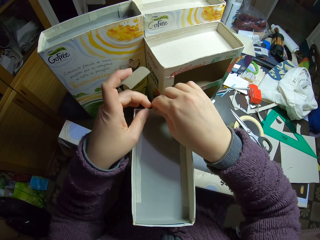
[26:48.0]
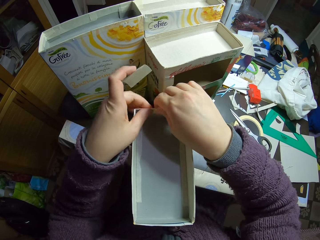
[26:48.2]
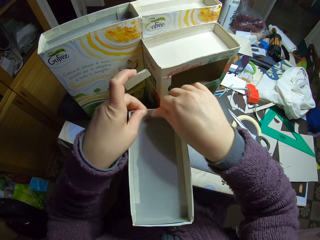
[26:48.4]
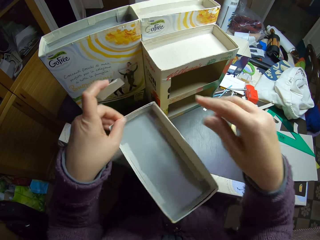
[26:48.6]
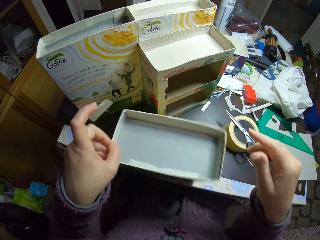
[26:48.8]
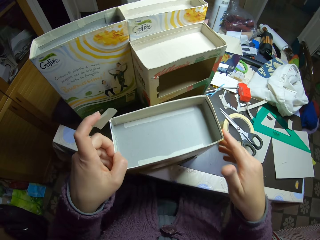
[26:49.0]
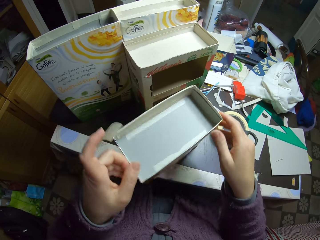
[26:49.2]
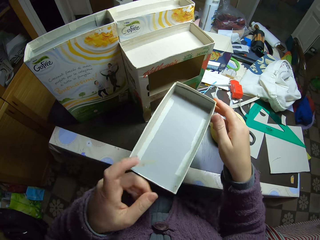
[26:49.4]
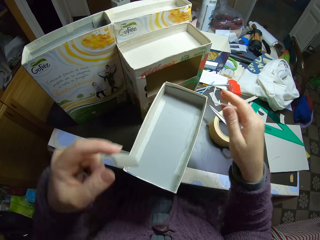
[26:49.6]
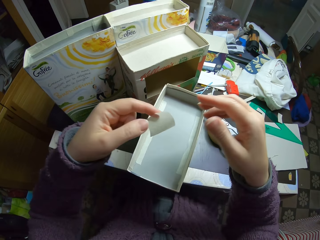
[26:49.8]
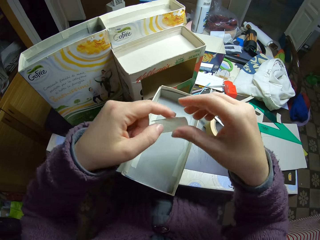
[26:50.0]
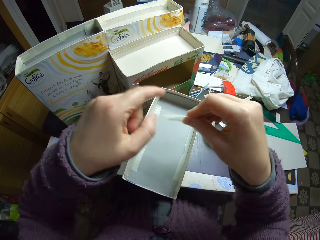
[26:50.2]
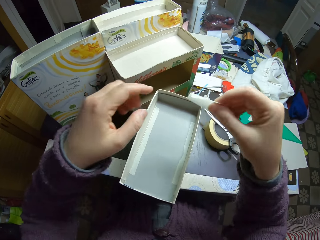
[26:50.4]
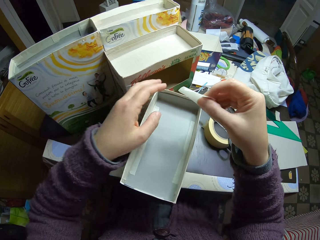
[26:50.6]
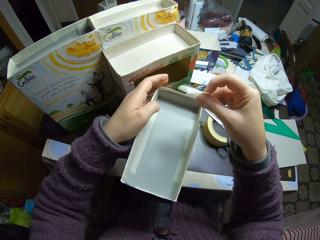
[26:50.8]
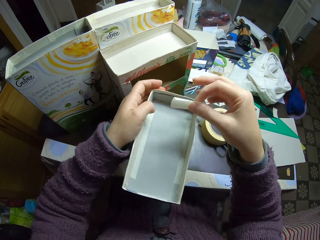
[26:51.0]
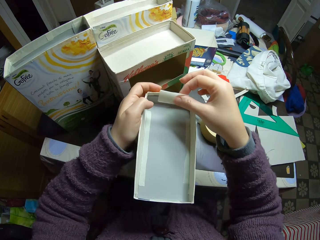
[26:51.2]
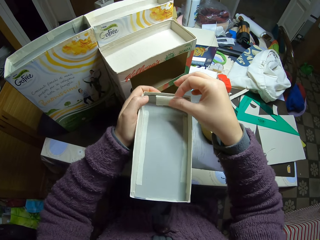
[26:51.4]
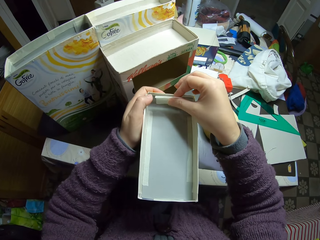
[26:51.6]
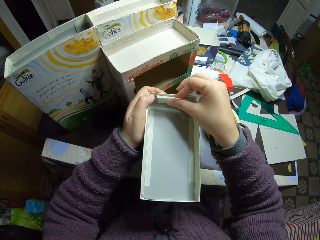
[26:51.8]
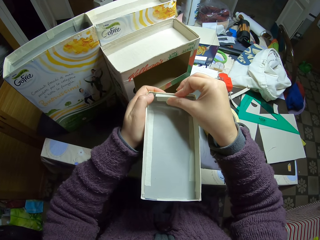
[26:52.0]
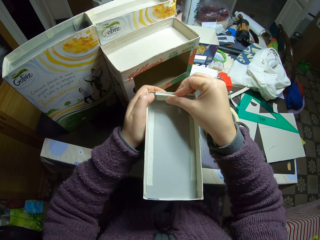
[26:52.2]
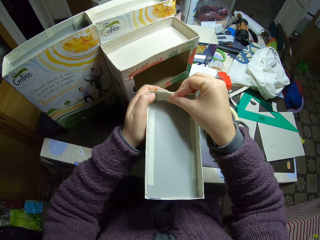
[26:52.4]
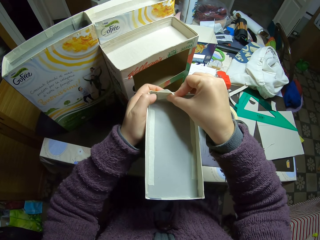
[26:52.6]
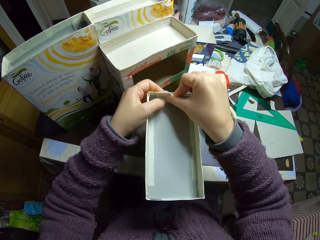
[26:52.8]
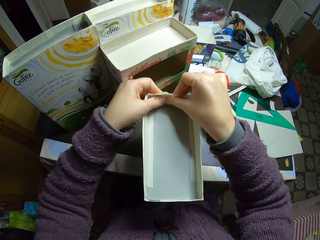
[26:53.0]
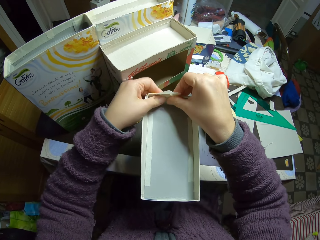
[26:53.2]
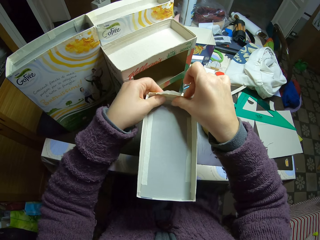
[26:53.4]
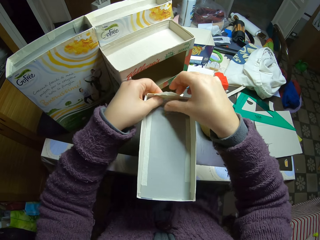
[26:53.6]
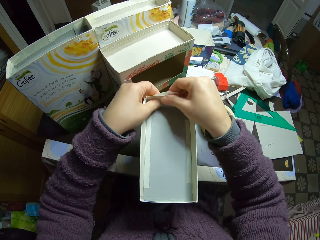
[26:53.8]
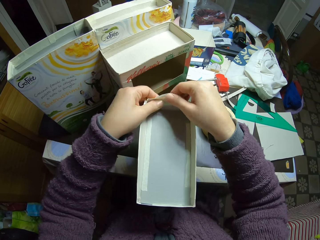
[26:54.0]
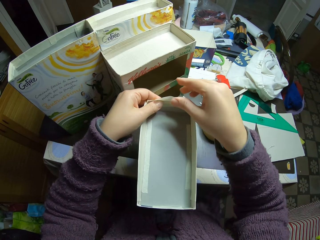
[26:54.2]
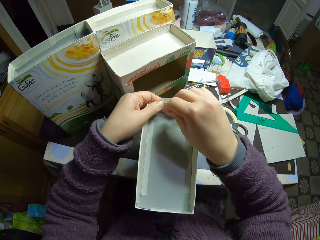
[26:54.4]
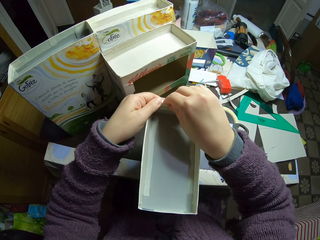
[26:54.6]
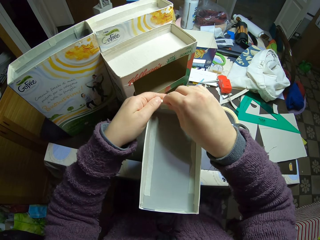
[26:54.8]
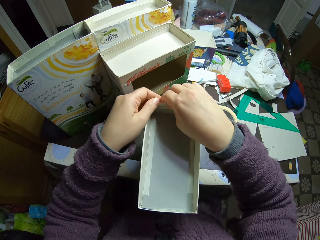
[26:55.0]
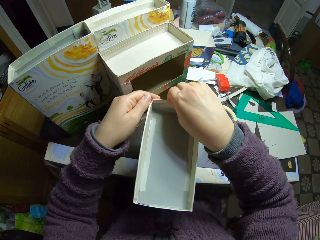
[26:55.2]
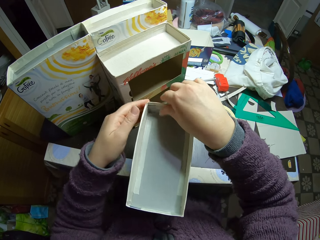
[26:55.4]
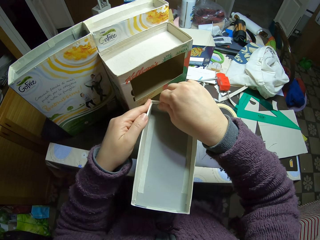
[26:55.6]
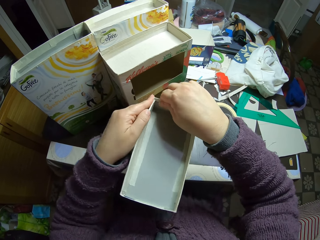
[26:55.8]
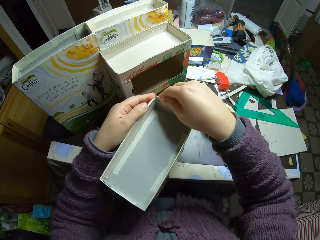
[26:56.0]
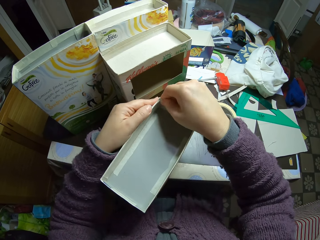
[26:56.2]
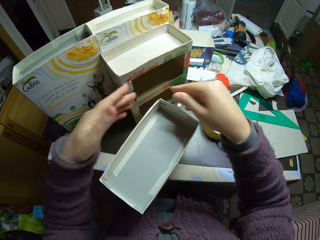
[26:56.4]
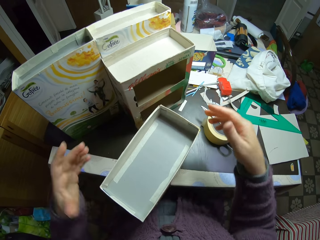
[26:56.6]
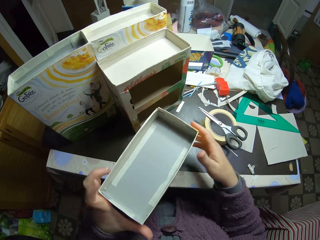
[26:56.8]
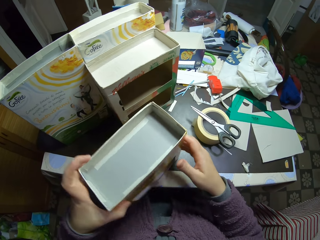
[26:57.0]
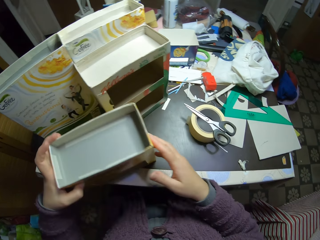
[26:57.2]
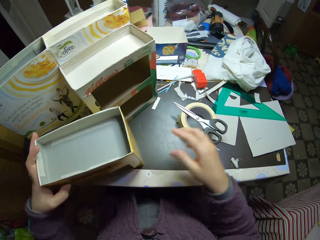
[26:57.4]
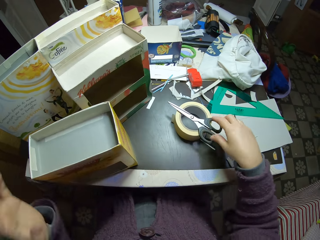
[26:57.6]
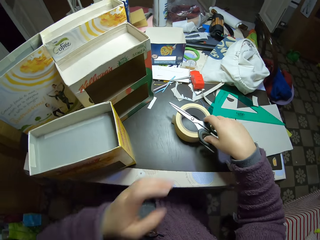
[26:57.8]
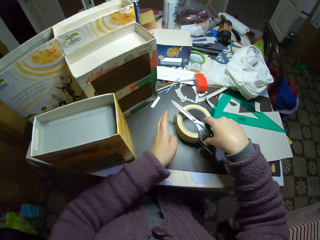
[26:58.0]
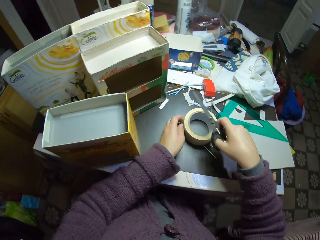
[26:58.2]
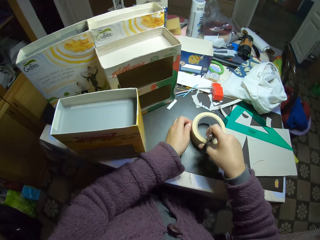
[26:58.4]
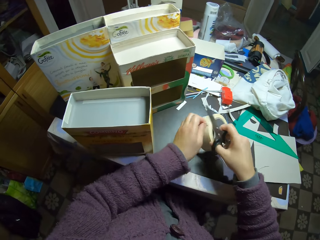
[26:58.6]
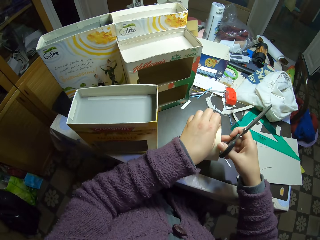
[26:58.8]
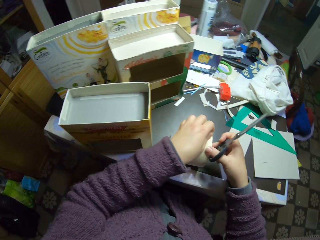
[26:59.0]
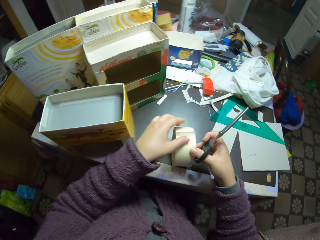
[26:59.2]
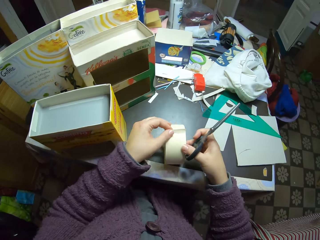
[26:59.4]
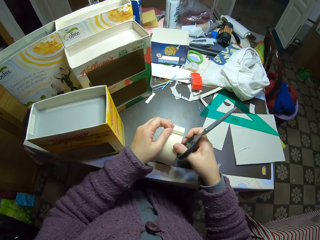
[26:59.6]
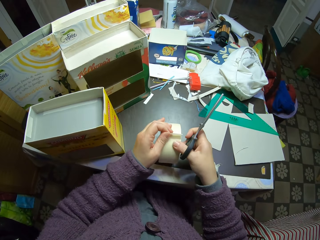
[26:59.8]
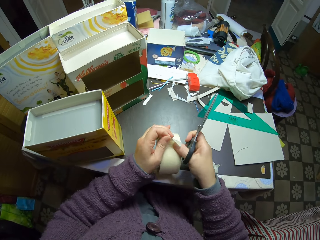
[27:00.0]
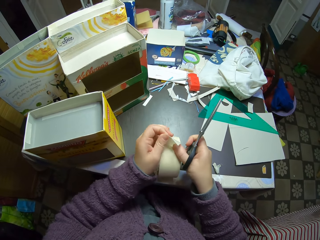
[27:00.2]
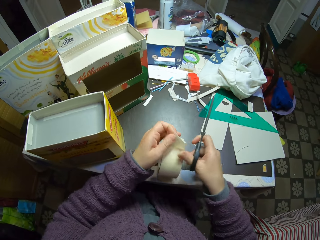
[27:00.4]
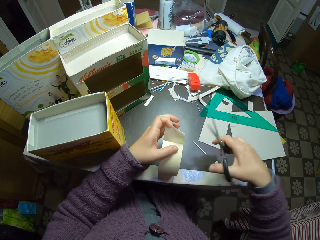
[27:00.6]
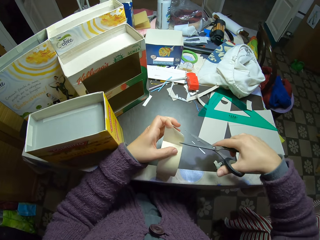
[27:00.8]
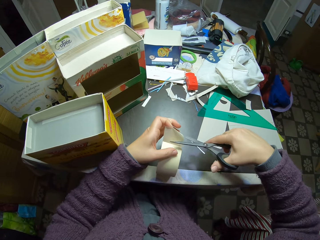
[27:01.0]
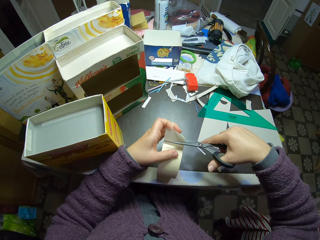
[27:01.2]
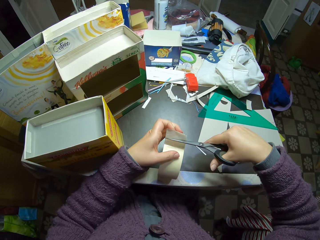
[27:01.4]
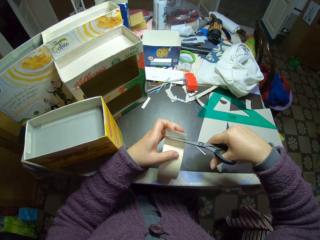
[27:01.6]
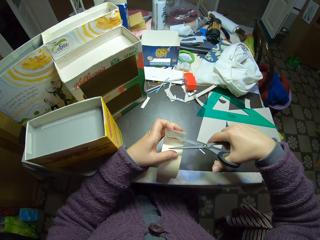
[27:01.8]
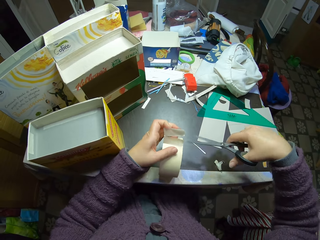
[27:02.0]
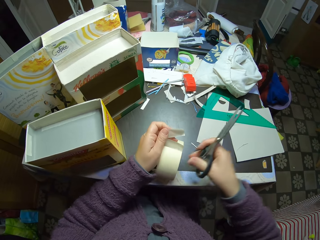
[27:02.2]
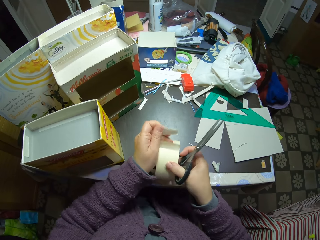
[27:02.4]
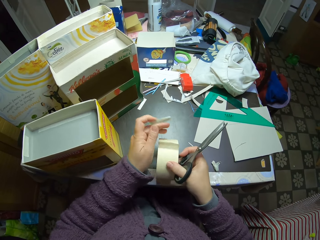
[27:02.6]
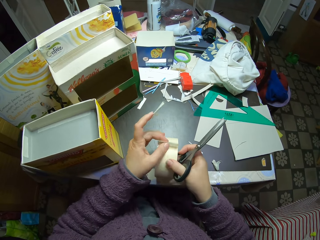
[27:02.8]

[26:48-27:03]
The camera wearer moves the carton on the table. They pick the scissors and paper tape from the table, unroll the paper tape, and cut the paper tape with the scissors.

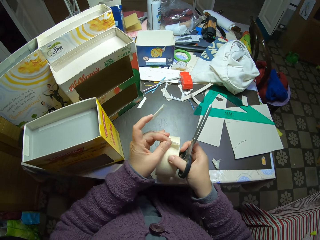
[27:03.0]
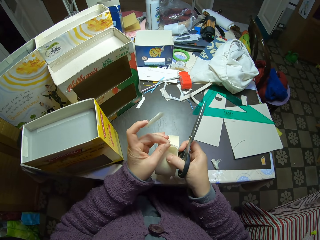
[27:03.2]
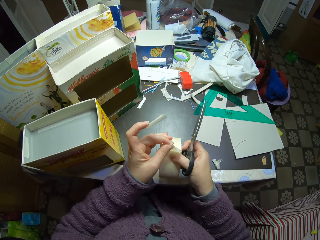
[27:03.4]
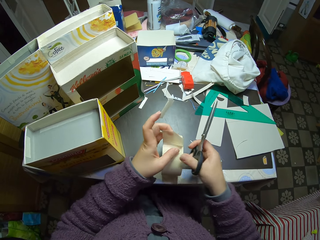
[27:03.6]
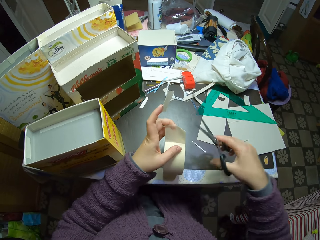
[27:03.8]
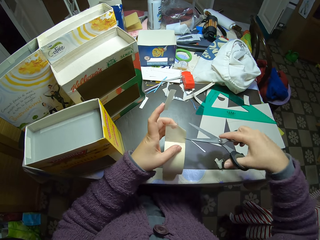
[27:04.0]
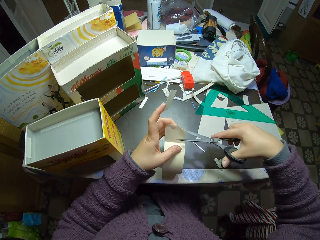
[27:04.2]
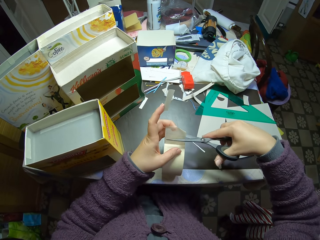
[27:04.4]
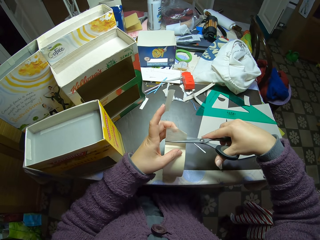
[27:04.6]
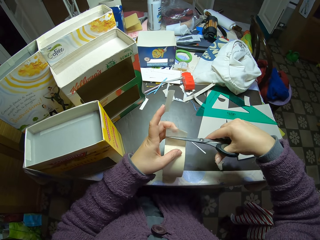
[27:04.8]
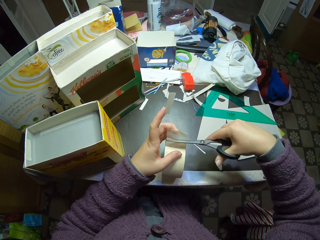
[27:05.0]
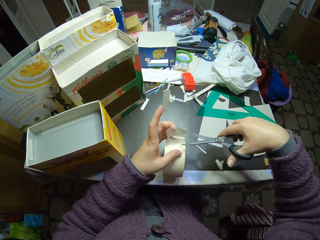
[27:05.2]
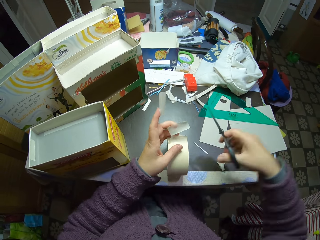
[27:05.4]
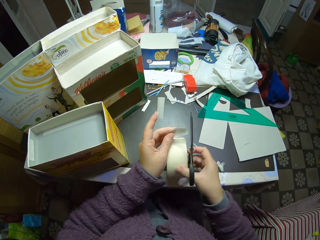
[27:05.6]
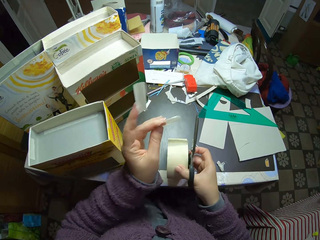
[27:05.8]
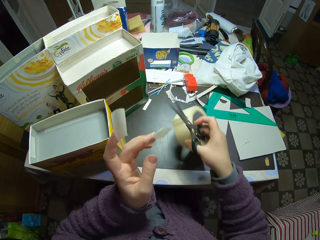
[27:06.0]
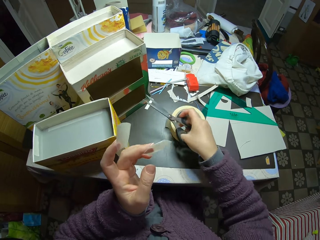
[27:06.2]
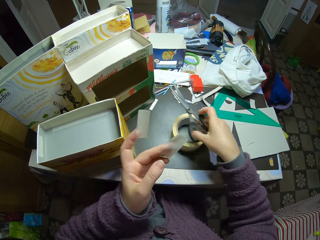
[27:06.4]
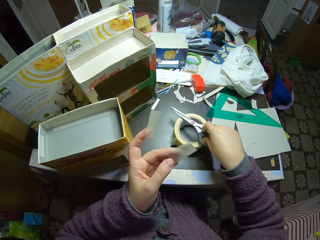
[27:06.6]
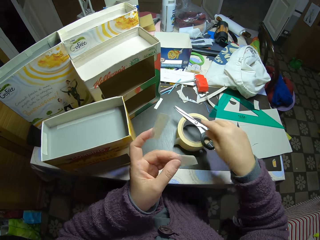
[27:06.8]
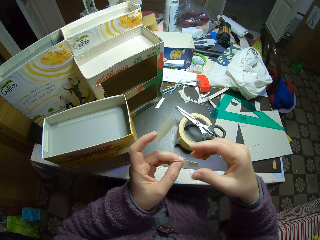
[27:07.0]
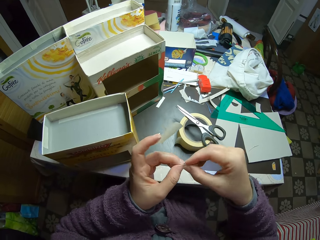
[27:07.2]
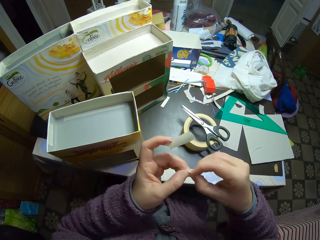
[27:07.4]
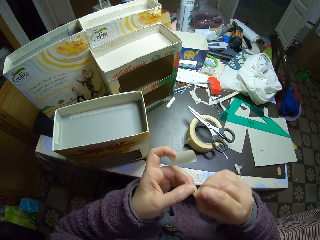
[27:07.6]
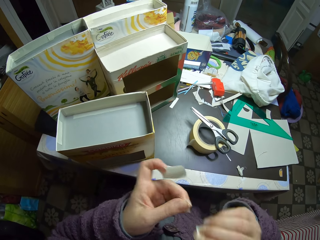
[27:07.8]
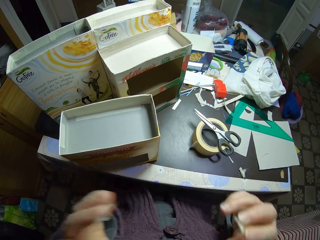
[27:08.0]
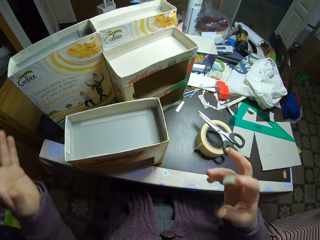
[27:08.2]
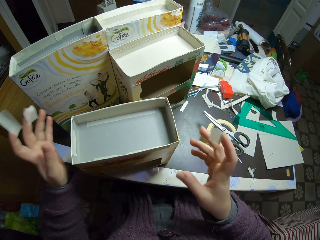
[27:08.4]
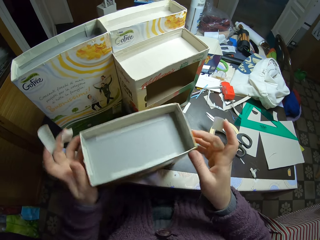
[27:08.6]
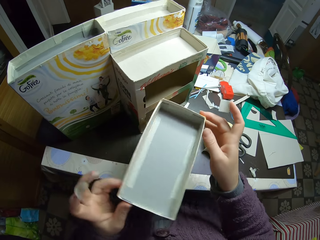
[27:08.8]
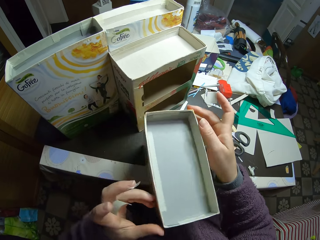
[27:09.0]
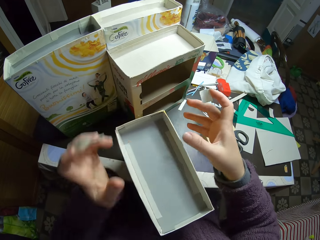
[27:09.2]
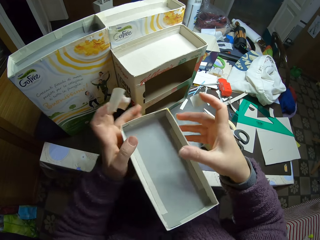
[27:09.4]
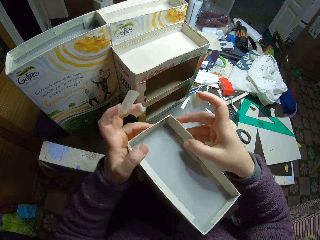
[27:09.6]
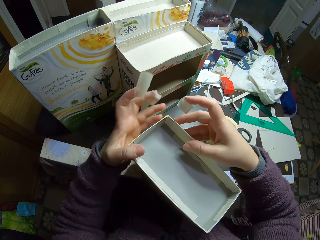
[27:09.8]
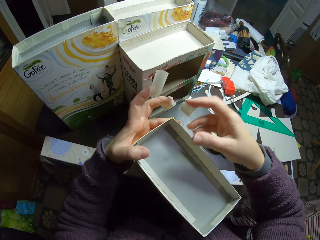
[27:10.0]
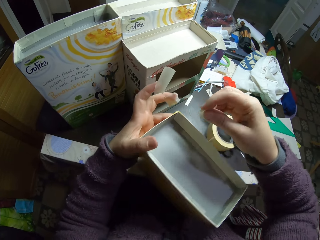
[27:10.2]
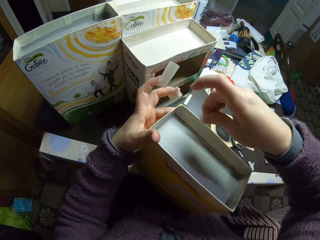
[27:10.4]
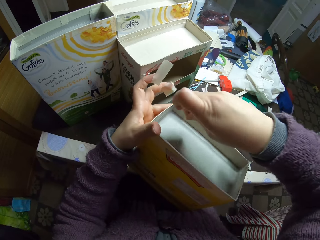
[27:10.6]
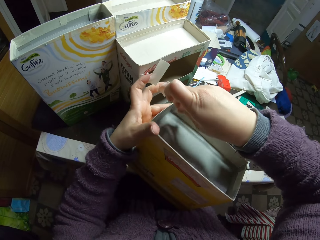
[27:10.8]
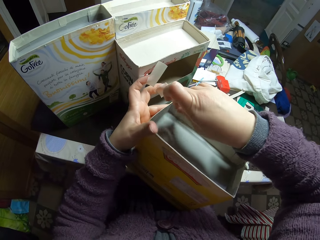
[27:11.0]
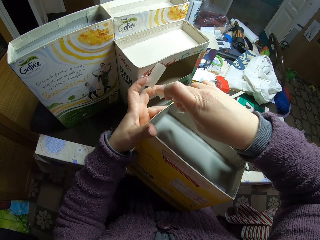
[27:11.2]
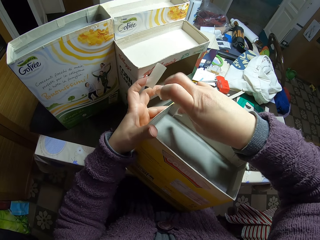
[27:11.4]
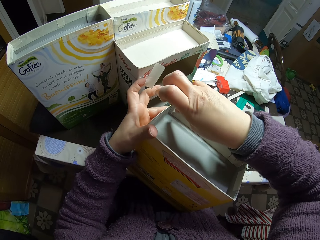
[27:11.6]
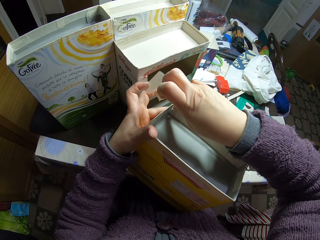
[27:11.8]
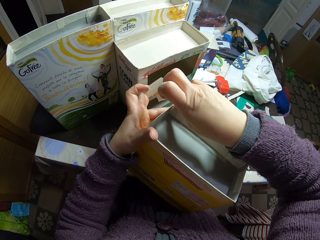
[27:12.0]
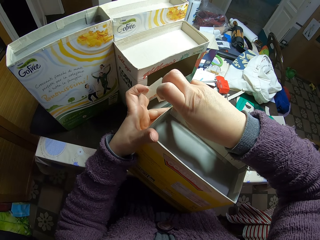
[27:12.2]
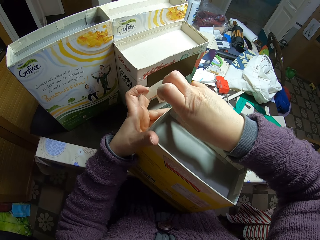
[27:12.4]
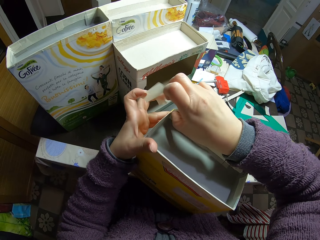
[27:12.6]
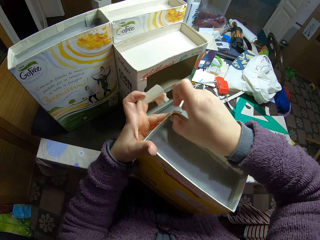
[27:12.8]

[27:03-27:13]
The camera wearer unrolls the sellotape and cuts a piece of sellotape. They drop the paper tape and the scissors on the table. They place the scissors on top of the sellotape. They move the carton on the table. They turn the paperboard craft. They attach the paper tape to the carton.
